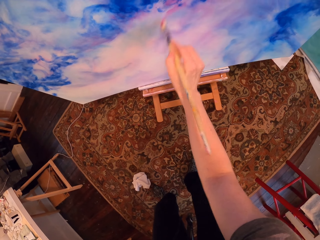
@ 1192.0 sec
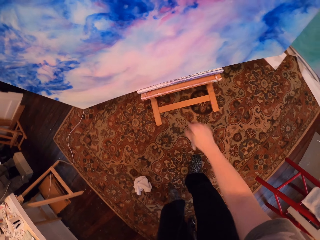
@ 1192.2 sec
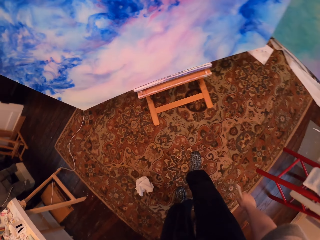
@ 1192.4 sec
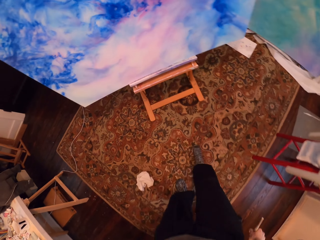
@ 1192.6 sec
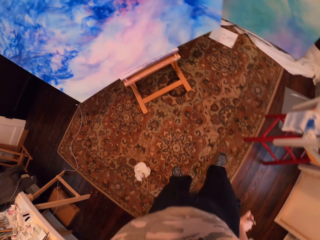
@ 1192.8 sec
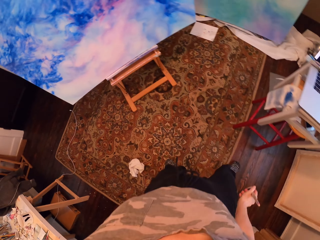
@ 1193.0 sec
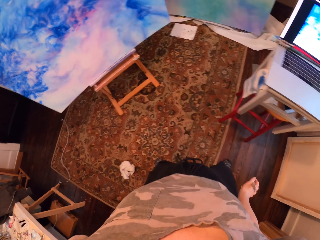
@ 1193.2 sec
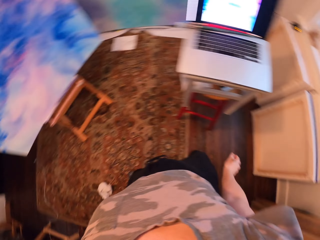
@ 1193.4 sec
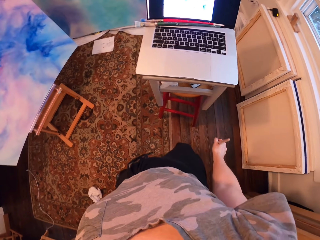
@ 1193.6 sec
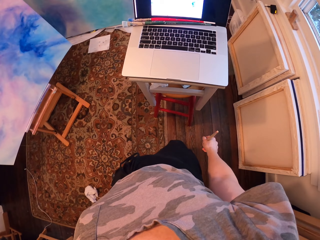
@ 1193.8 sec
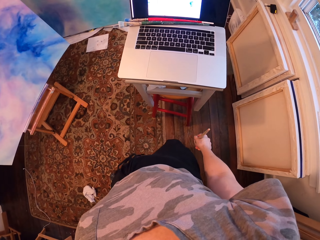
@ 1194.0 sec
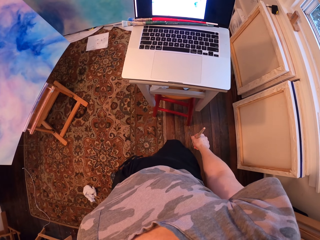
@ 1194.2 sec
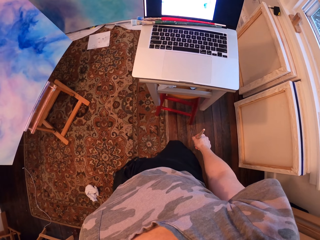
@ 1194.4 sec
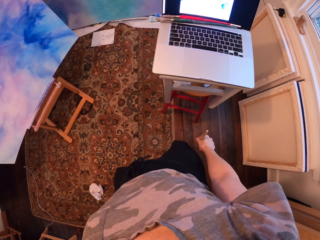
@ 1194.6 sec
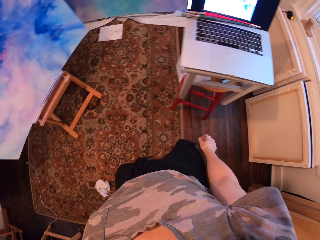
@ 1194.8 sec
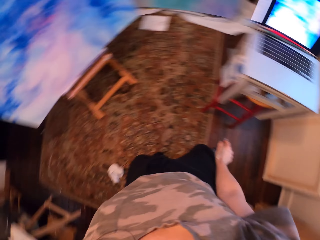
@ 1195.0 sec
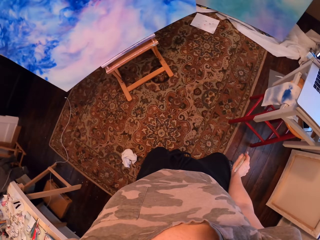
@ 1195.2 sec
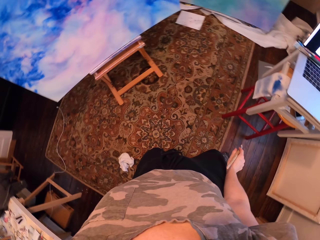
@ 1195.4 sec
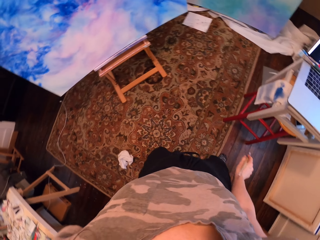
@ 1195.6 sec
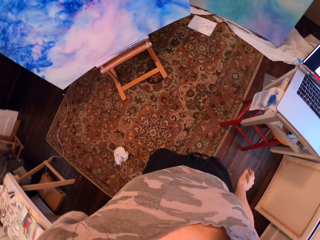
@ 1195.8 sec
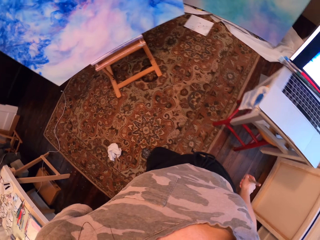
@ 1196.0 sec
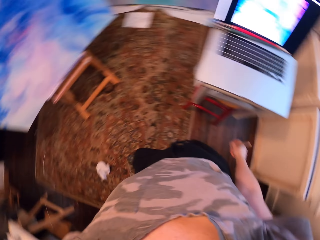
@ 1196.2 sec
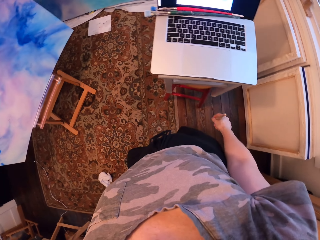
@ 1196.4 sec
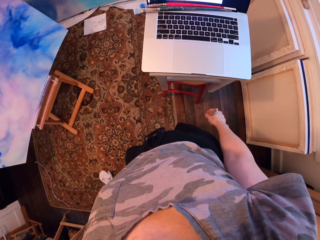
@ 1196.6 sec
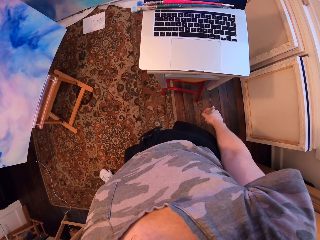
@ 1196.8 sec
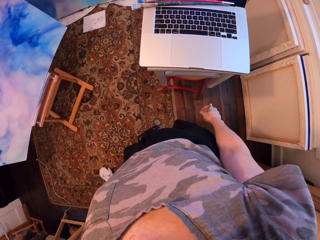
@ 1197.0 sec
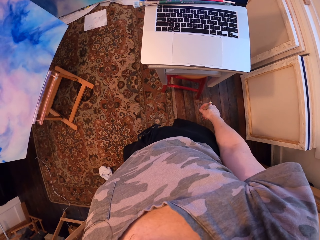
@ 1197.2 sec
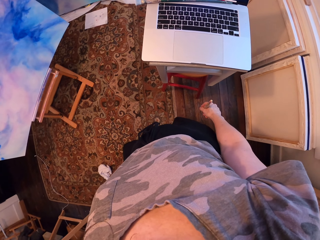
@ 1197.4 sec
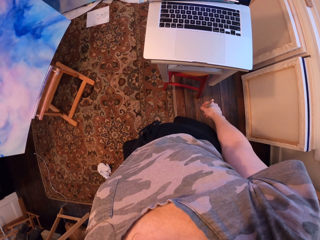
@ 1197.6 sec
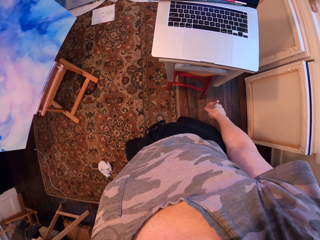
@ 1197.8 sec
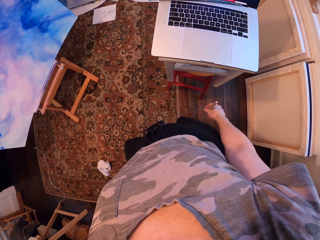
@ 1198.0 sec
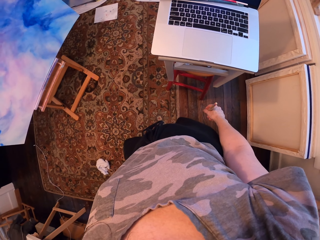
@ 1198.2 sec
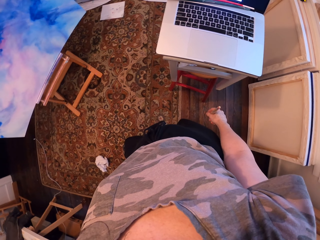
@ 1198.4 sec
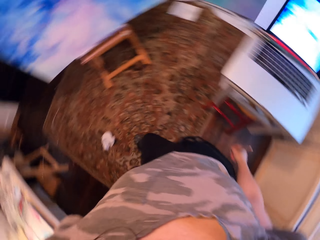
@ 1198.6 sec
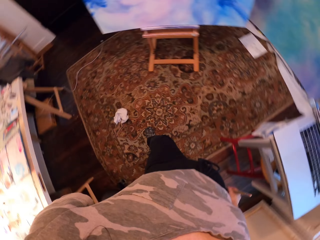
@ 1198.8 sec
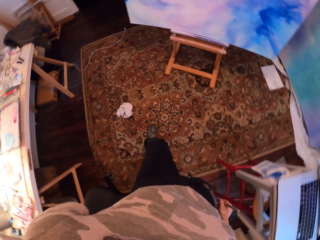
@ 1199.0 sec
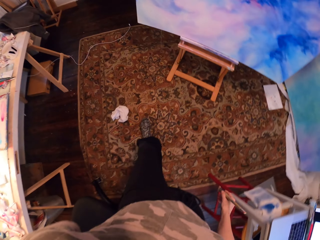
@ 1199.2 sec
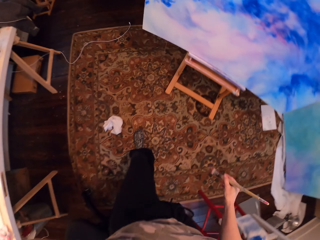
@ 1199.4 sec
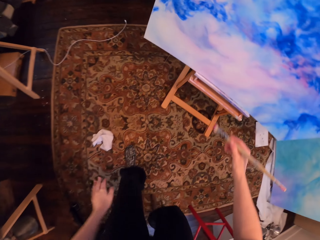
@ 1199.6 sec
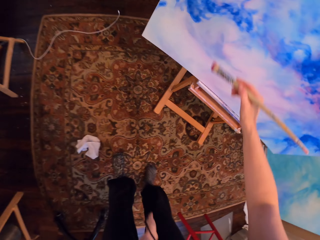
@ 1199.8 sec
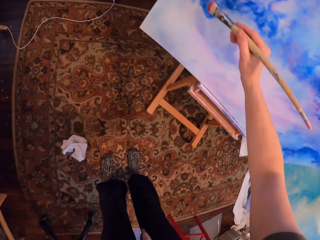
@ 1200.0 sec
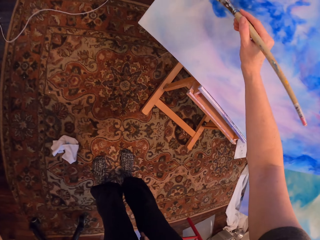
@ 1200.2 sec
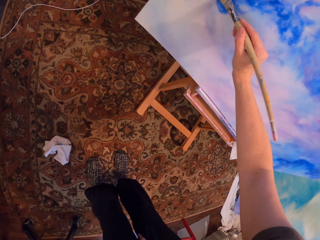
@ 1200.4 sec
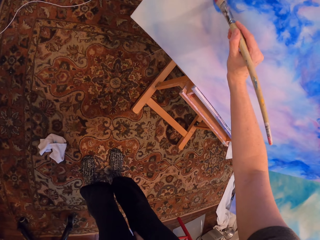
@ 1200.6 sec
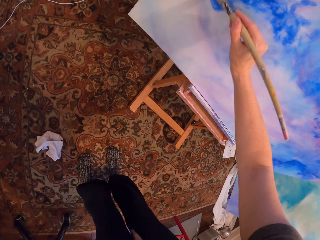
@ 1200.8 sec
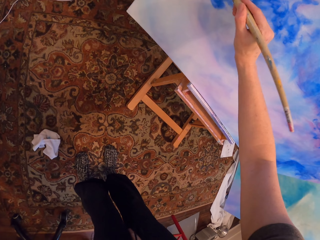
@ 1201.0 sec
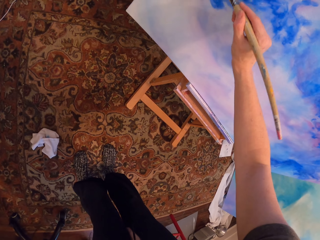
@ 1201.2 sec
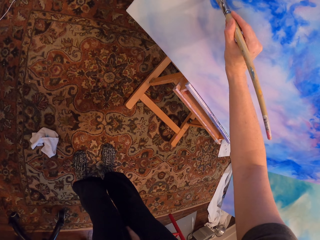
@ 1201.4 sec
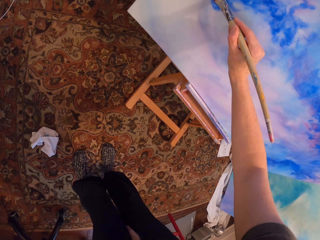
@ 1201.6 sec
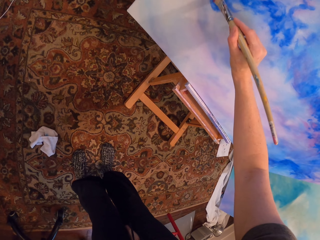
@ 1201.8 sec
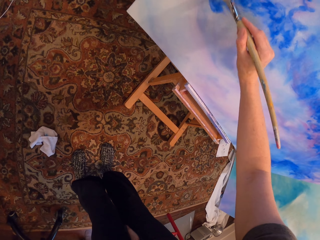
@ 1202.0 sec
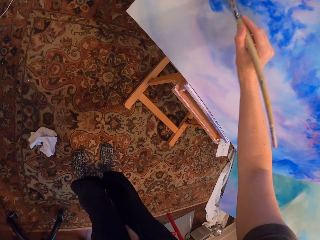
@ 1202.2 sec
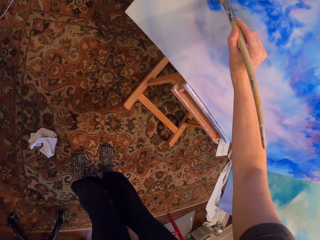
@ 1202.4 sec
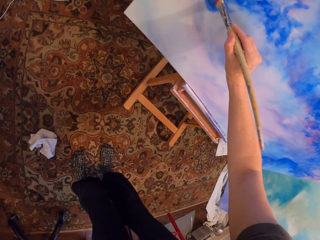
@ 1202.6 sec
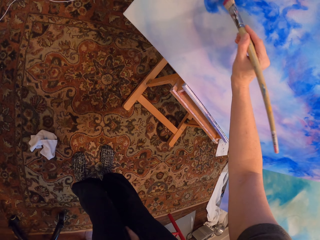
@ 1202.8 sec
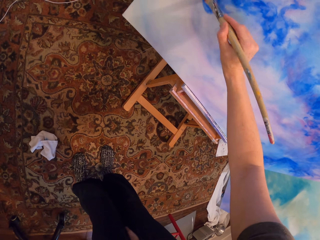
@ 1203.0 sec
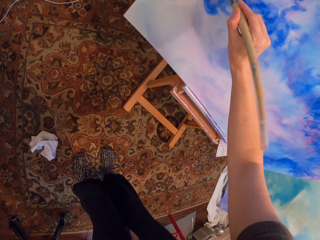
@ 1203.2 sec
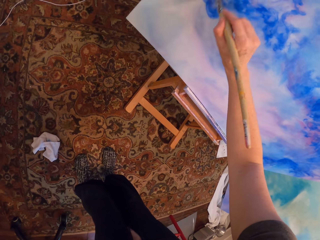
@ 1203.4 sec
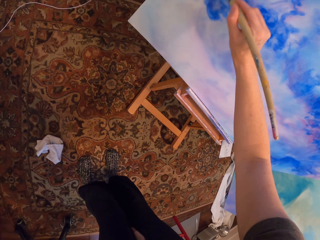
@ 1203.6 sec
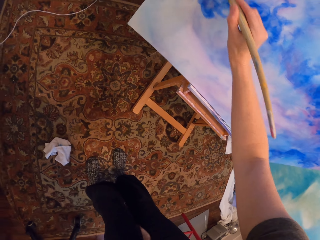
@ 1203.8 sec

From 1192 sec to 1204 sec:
The camera wearer stands. They stare at the laptop. They paint the painting with the brush.

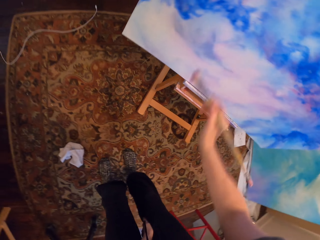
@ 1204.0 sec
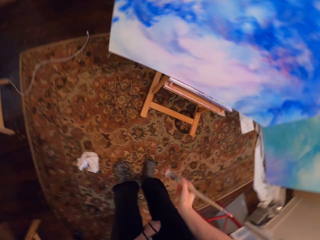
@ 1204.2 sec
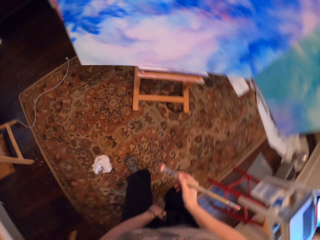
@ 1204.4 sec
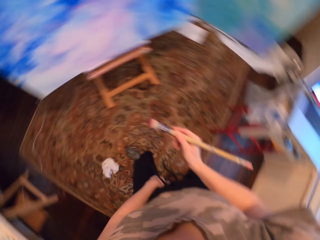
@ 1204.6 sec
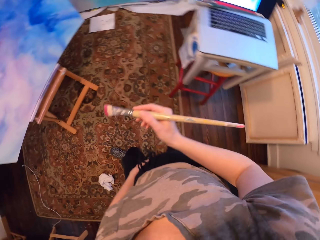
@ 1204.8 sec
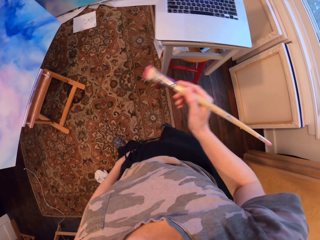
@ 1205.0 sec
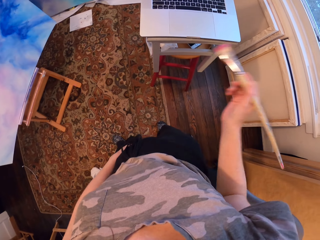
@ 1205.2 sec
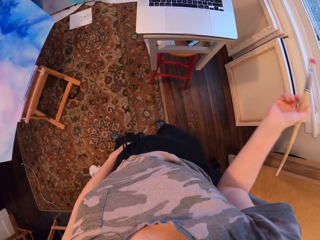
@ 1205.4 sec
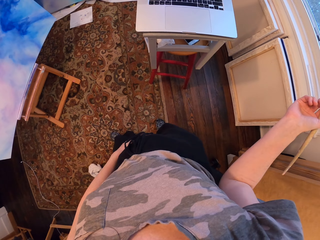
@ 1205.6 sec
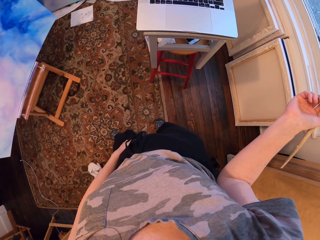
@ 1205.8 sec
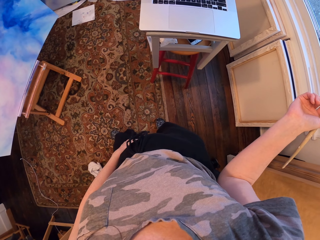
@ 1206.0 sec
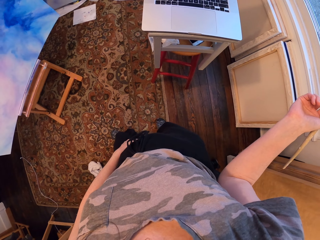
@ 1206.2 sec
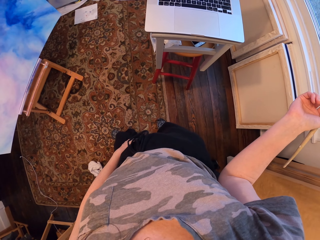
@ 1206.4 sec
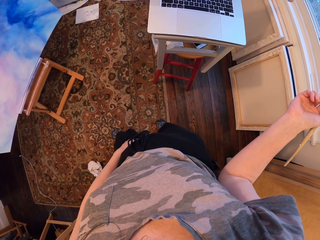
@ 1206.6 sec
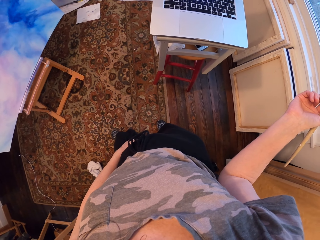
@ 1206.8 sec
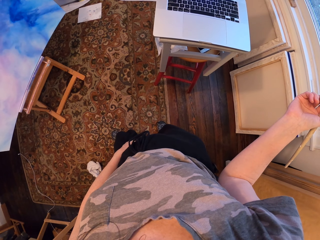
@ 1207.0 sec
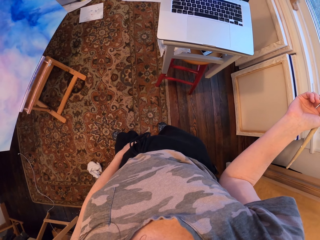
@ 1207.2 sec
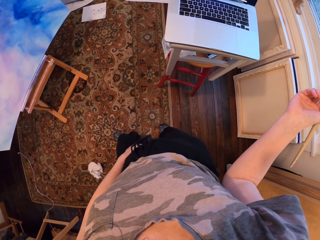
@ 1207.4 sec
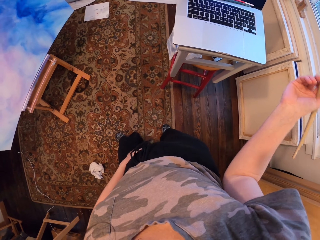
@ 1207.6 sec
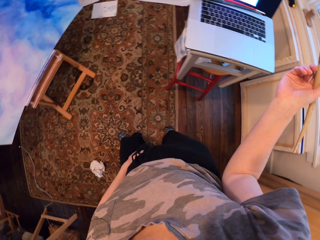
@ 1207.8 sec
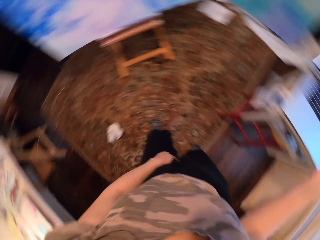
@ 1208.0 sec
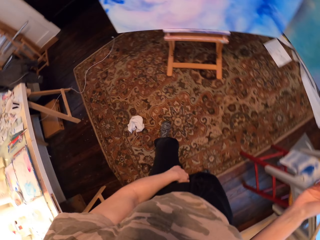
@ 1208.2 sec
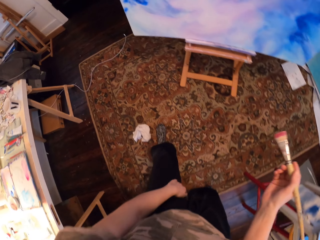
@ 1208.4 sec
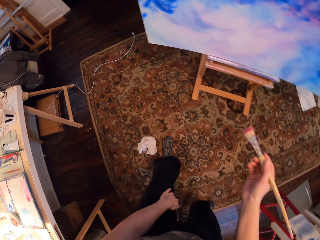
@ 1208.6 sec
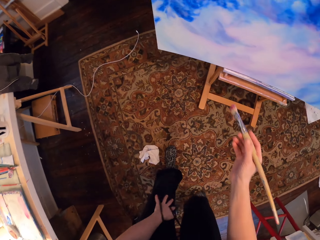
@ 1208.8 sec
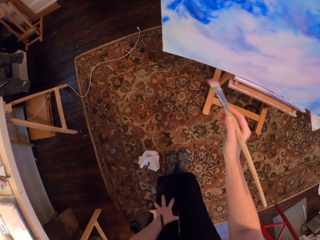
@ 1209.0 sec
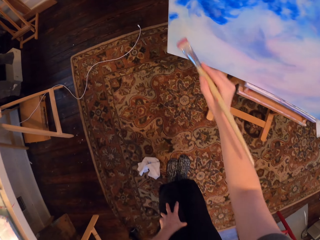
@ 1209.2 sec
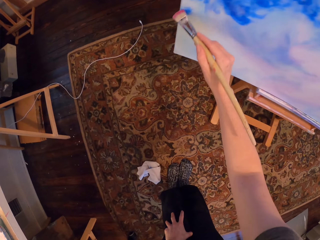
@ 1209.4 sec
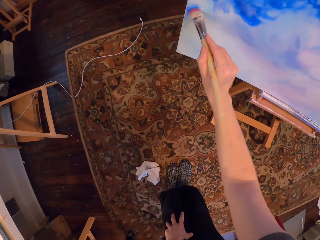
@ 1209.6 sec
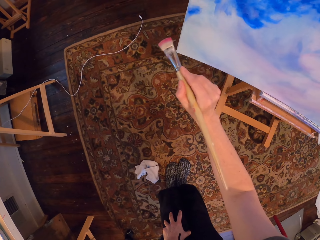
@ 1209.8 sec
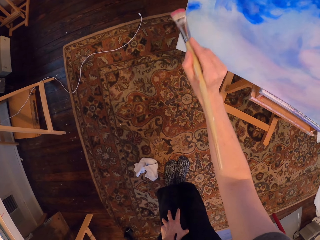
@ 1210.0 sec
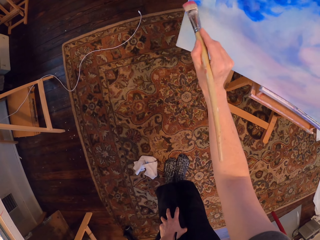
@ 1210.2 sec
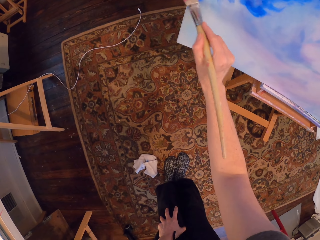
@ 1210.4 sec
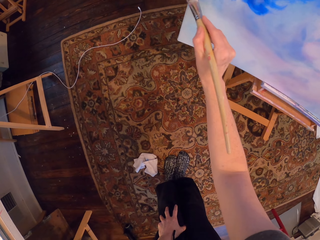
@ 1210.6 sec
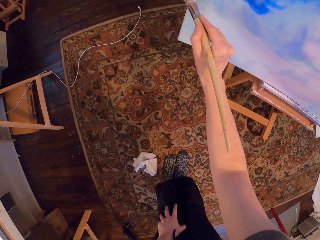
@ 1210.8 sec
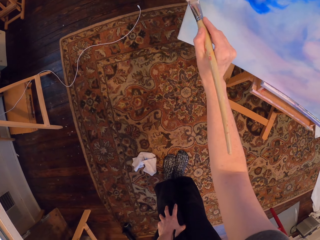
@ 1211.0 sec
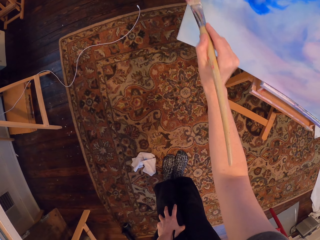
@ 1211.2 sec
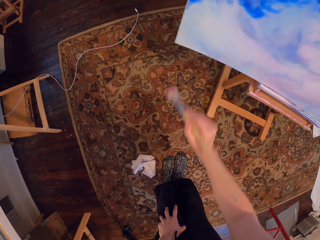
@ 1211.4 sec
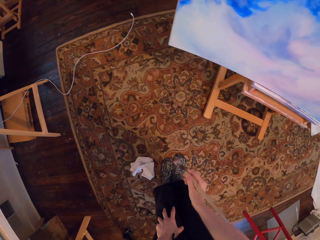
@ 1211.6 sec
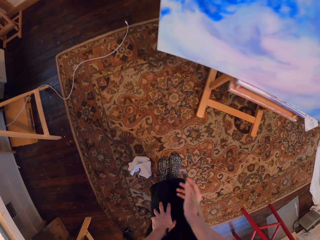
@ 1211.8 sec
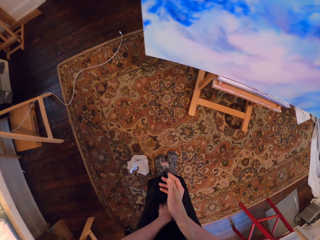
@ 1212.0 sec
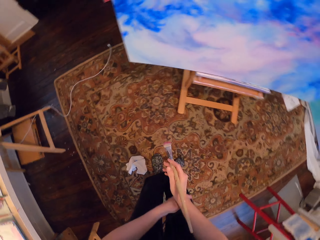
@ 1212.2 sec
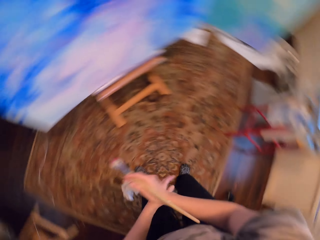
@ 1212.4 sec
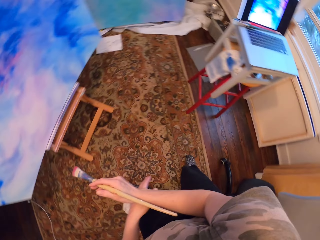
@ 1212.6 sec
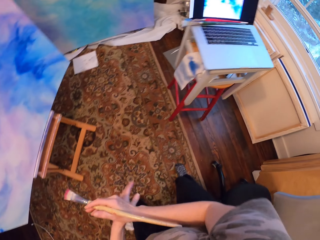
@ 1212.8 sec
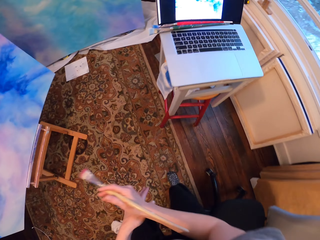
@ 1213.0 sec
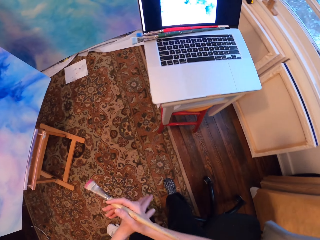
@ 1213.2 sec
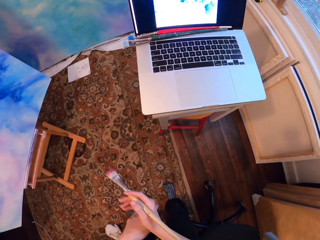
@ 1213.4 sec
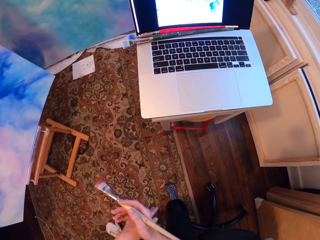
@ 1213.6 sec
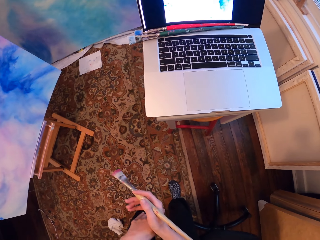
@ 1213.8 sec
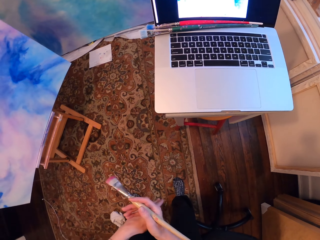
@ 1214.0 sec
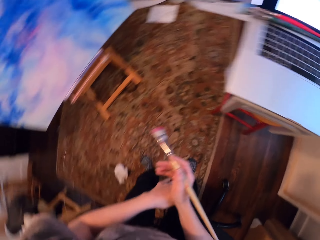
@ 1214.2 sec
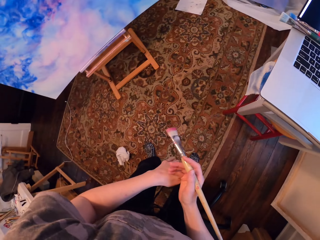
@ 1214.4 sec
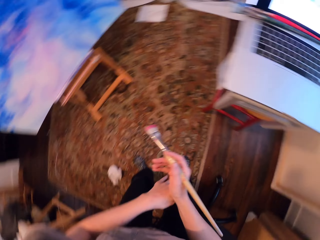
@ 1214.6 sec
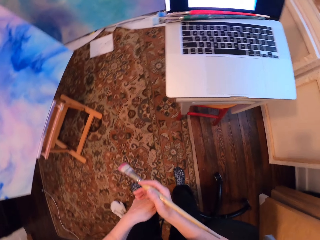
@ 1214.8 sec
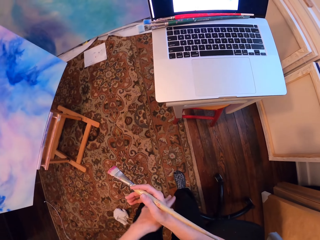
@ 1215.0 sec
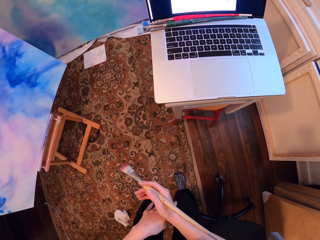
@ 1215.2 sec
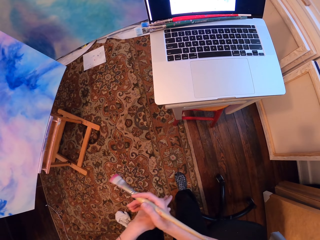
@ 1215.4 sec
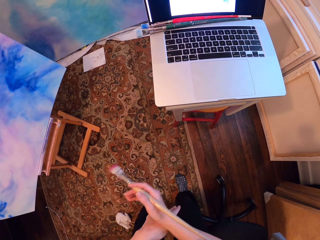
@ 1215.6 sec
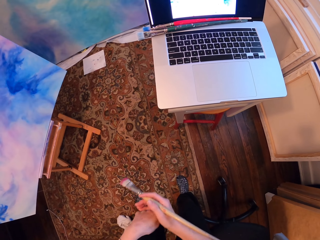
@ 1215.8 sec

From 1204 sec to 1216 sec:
The camera wearer stands. They stare at the laptop. They paint the painting with the brush. They rub the hand. They stare at the laptop.
